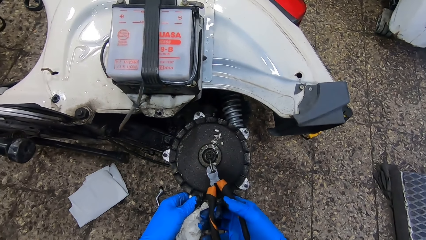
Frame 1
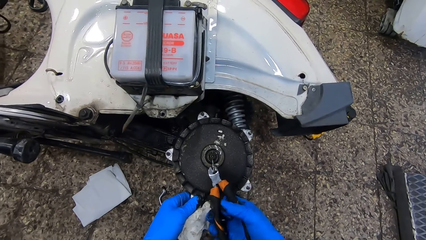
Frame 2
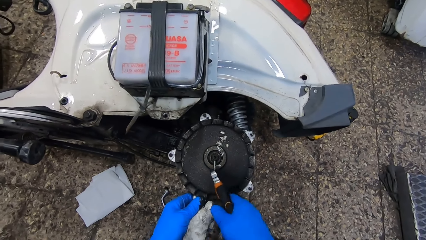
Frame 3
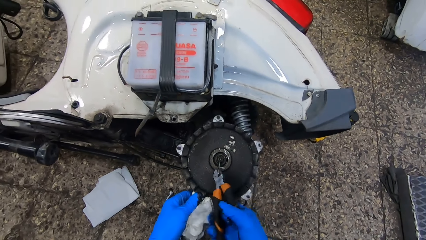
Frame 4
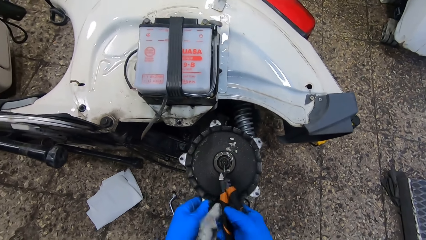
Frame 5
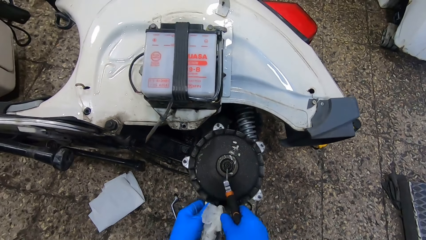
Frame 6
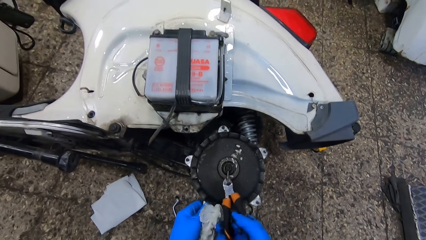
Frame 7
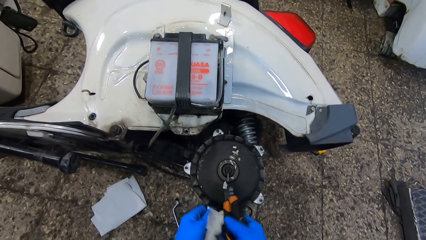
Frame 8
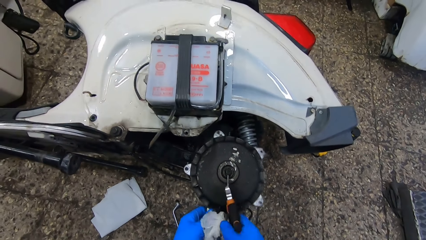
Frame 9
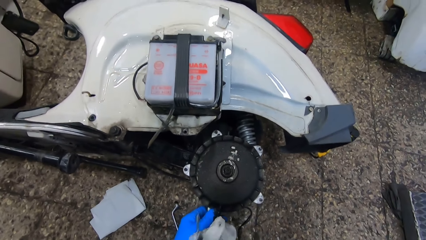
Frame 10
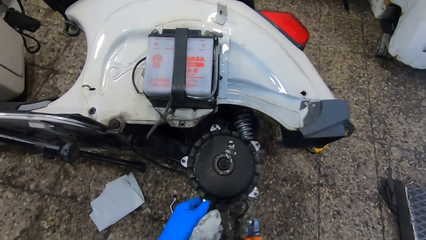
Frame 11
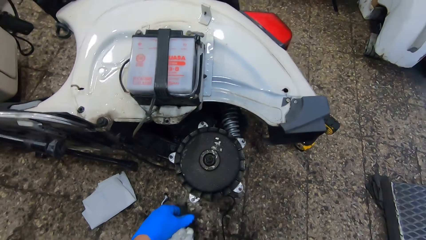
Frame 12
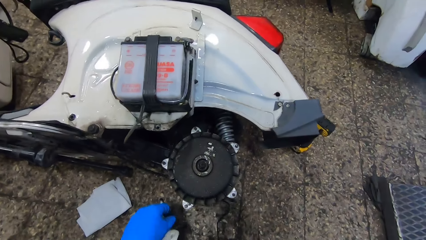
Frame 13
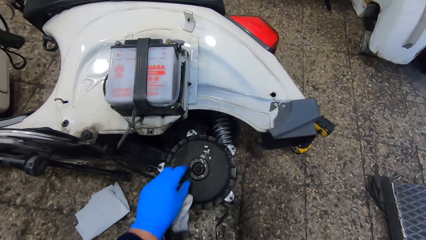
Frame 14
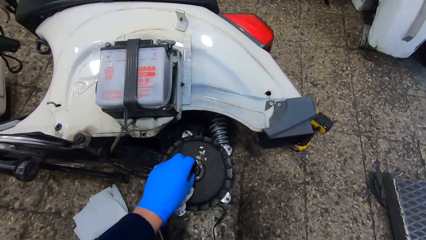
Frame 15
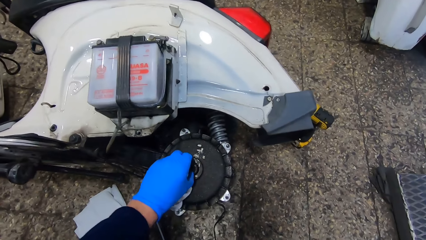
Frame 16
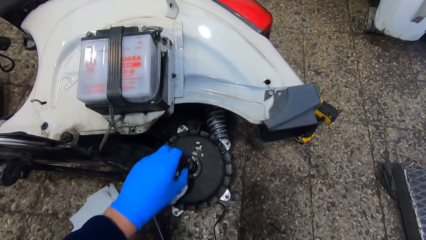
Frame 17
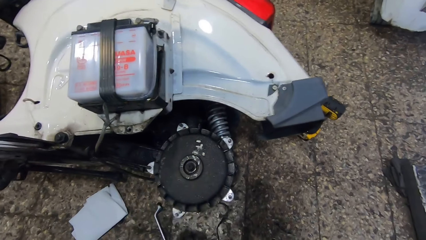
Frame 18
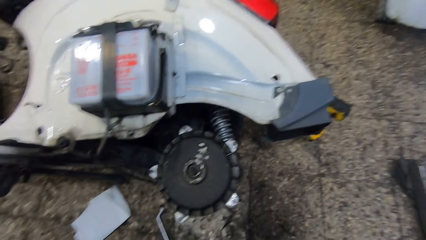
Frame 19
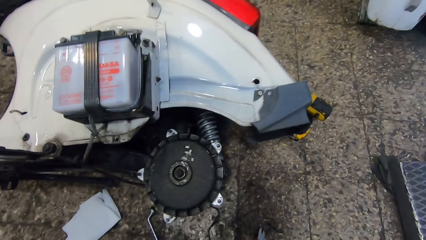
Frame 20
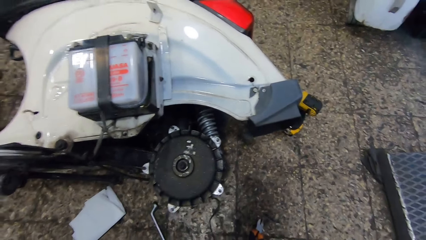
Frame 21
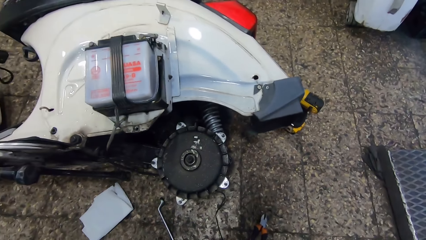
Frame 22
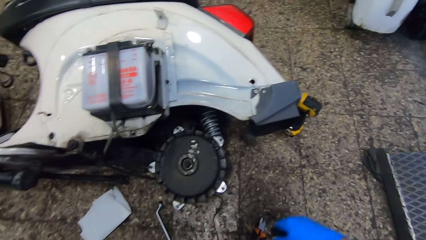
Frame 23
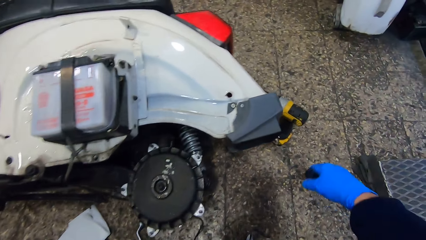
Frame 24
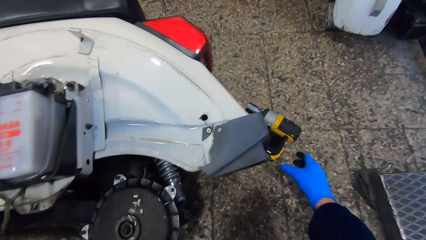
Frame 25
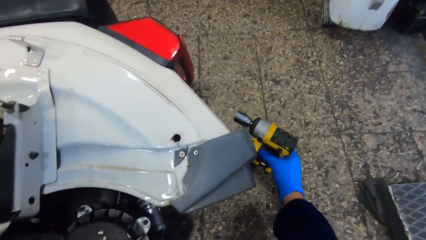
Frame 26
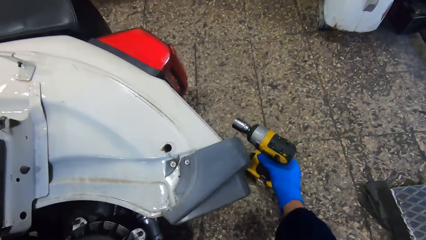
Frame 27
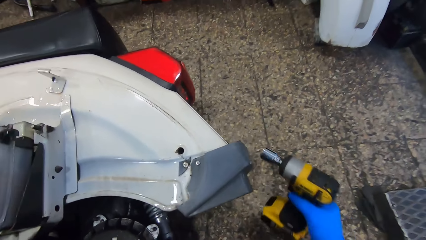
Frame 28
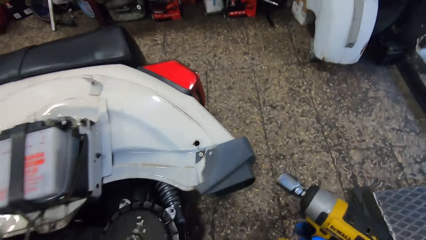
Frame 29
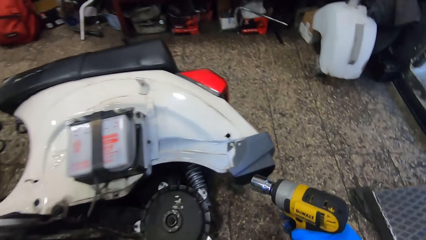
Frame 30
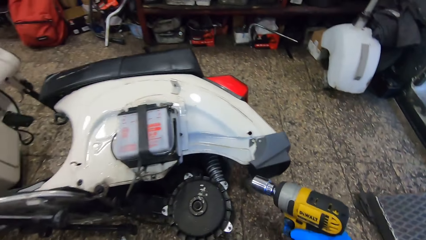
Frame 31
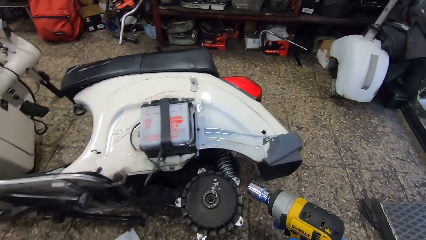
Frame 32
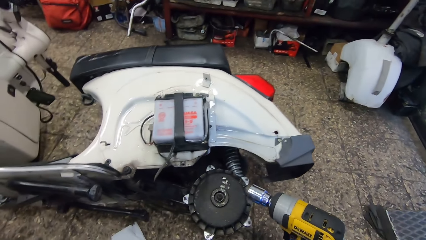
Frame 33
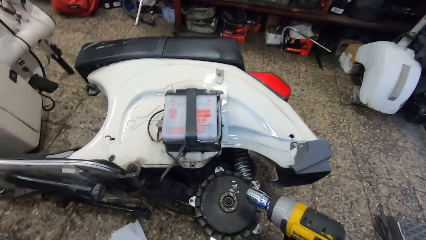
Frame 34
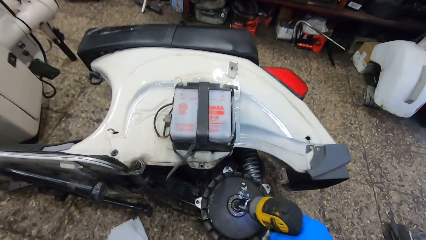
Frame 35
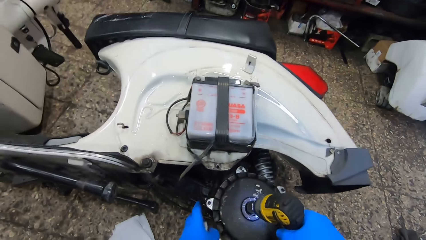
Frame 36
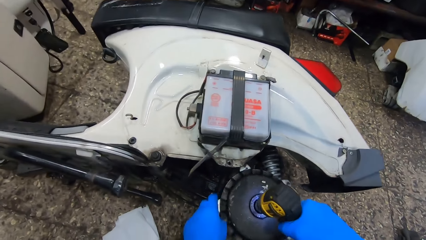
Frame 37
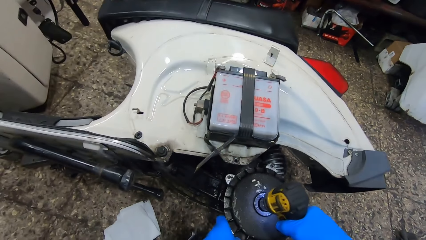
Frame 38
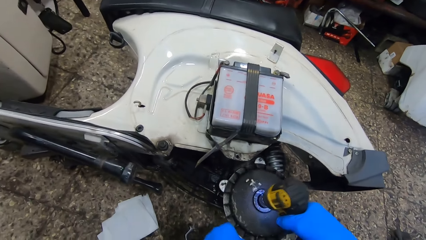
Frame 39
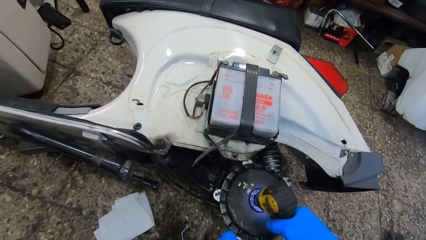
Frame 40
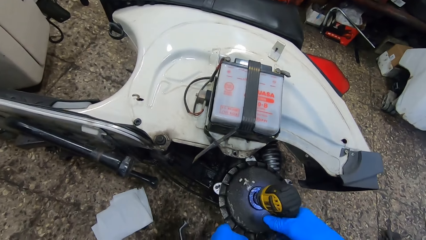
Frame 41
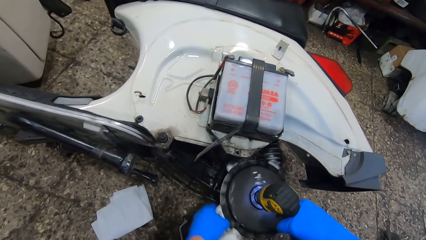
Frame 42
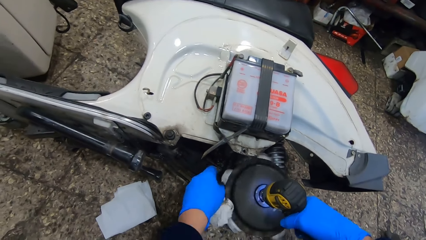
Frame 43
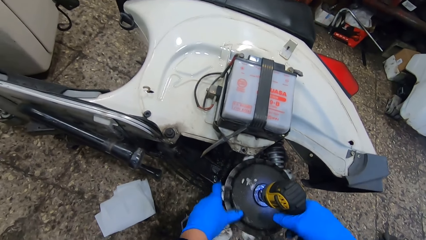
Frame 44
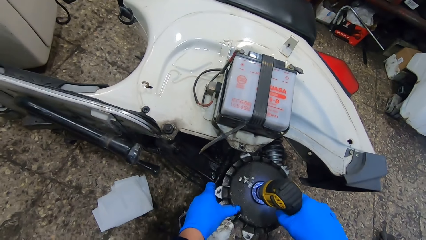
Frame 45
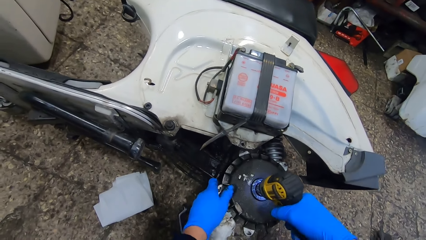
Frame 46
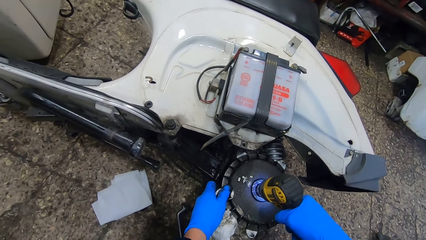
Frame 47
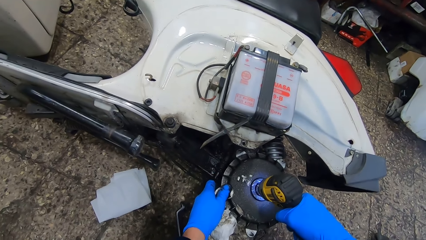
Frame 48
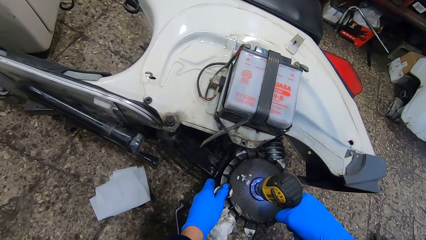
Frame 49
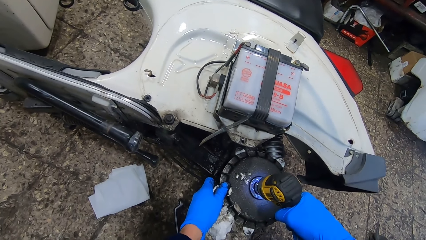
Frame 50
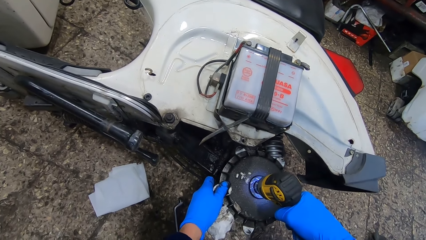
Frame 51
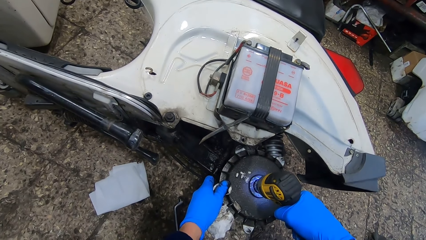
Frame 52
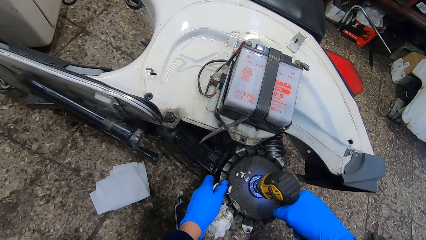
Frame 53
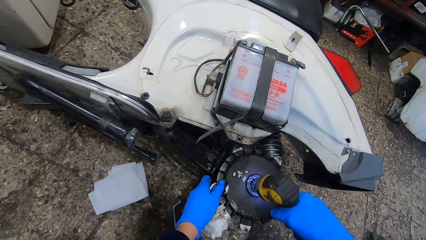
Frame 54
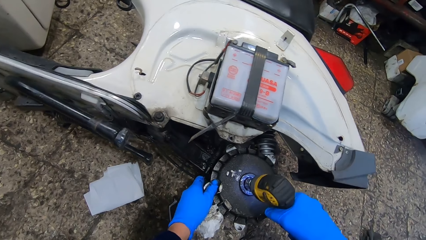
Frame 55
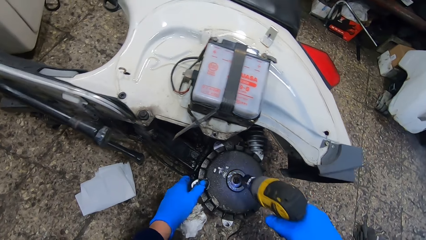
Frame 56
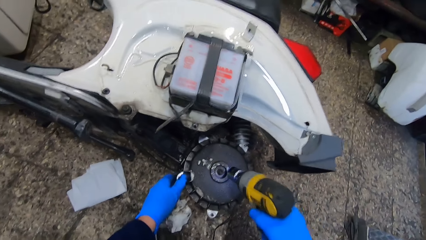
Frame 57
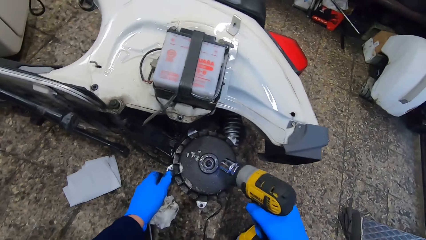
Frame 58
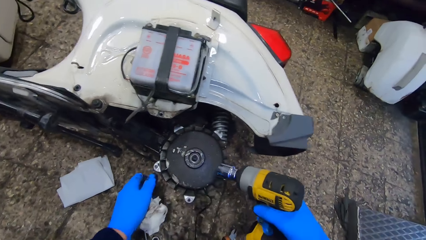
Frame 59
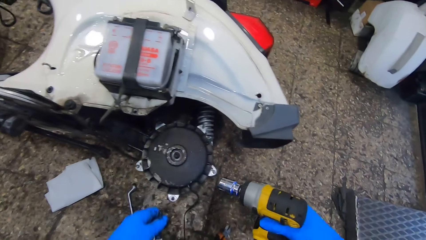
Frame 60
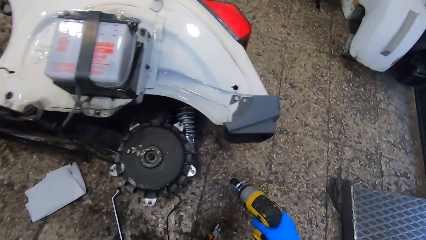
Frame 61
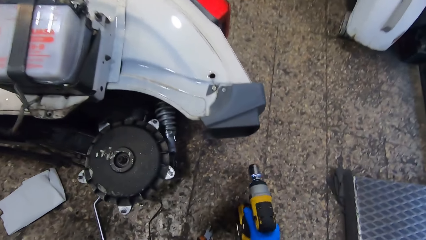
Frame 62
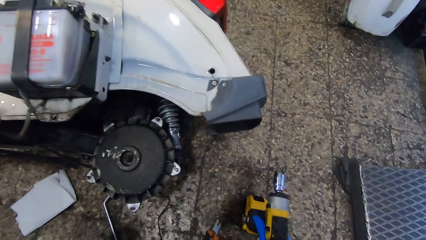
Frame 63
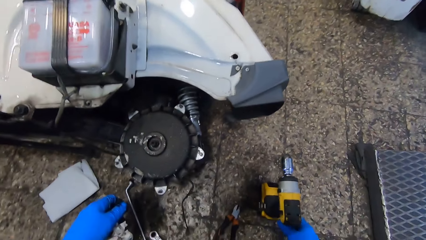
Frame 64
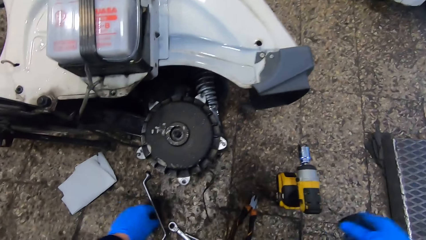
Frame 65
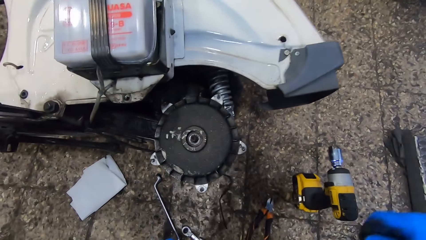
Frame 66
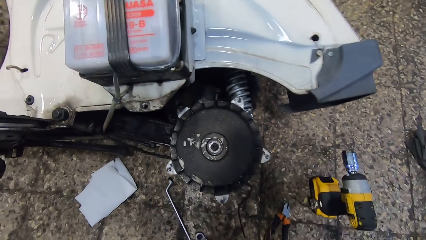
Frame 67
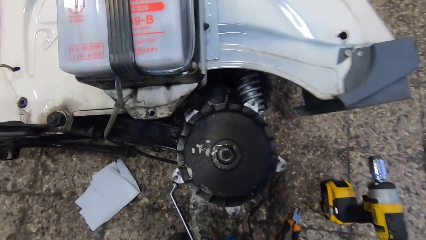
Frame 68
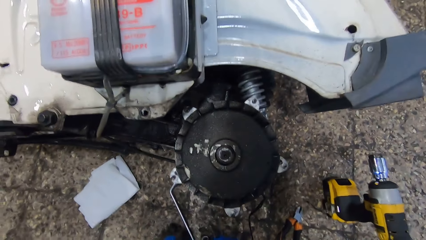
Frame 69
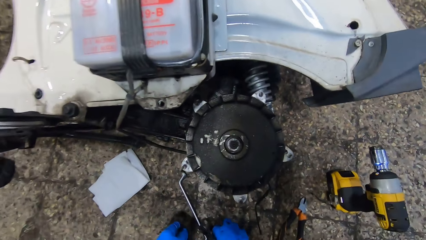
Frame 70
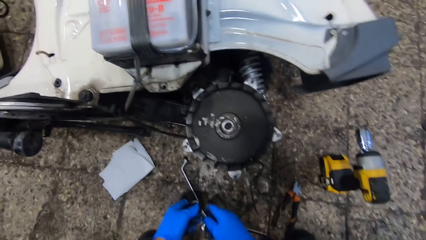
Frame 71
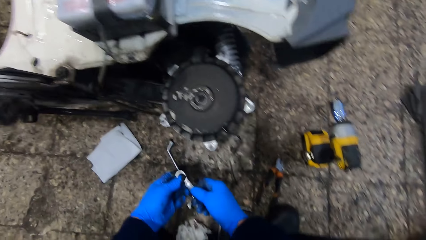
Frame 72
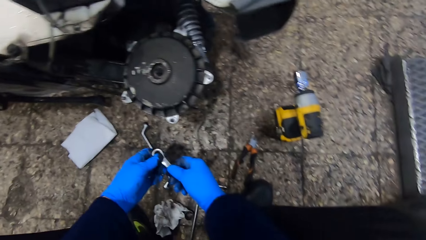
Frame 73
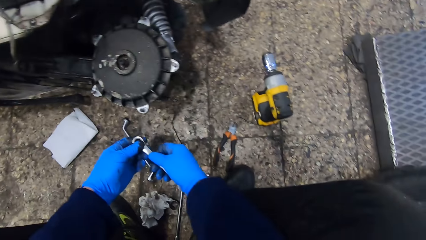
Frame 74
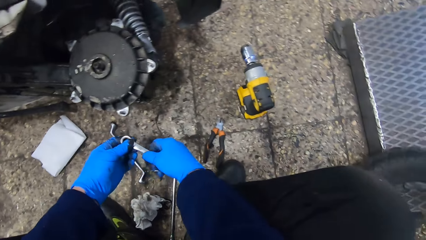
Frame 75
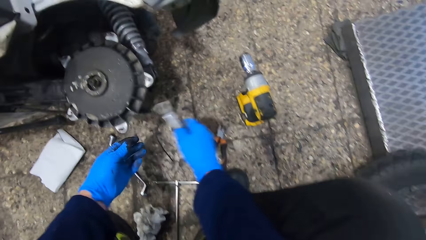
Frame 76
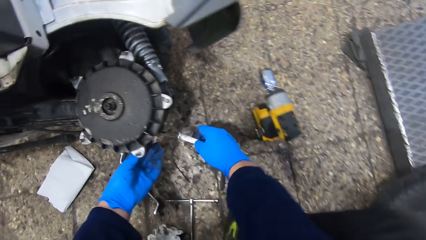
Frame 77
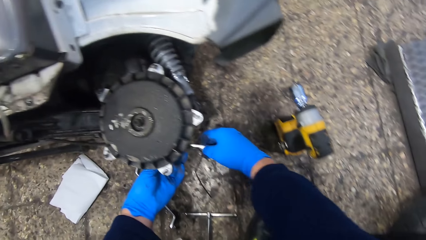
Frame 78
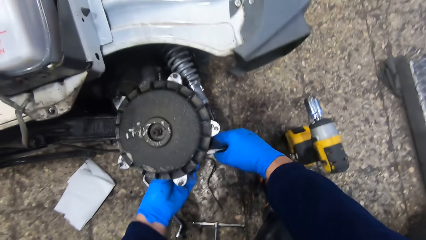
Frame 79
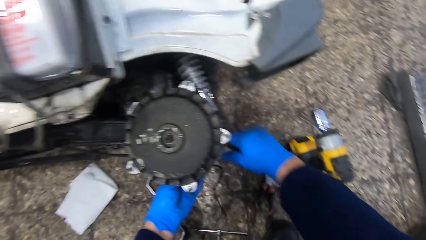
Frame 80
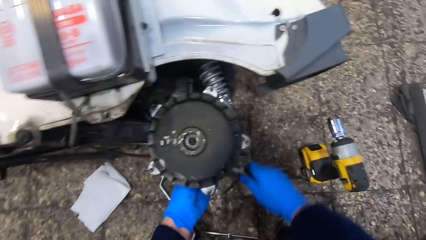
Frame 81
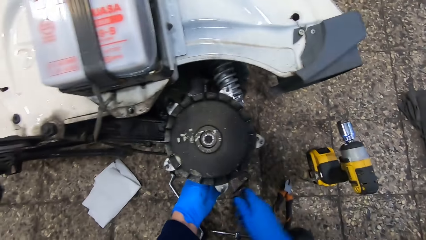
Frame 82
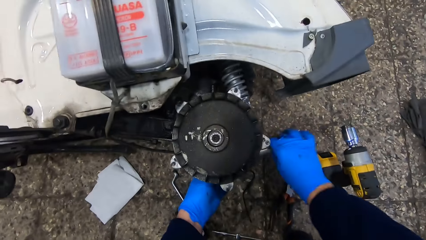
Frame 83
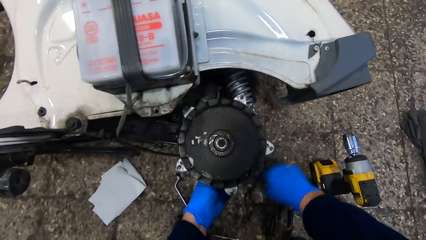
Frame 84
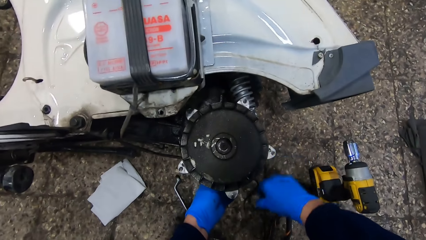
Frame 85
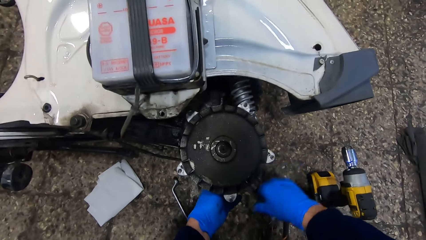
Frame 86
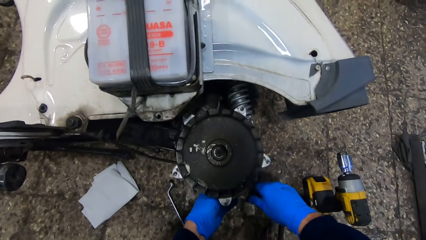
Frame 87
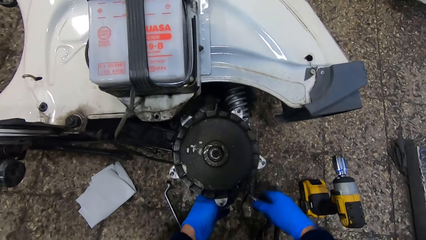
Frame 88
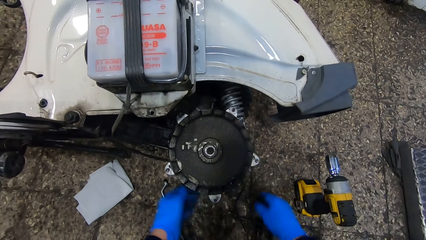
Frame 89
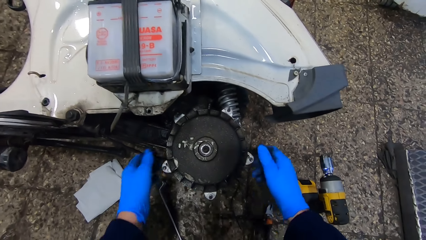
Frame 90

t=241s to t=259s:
The camera wearer drops the nail on the floor. He removes the screw. He looks at the drum brake. He picks up an electric screwdriver or impact wrench from the floor with his right hand. He holds the impact wrench. He unscrews the rim with the electric screwdriver. He holds the drum brake. He removes the screw. He turns the drum brake. He drops the electric screwdriver on the floor with his right hand. He looks at the drum brake. He holds a spanner with both hands. He unscrews a bolt with the spanner.
